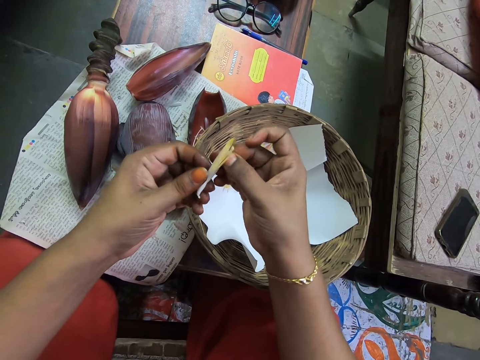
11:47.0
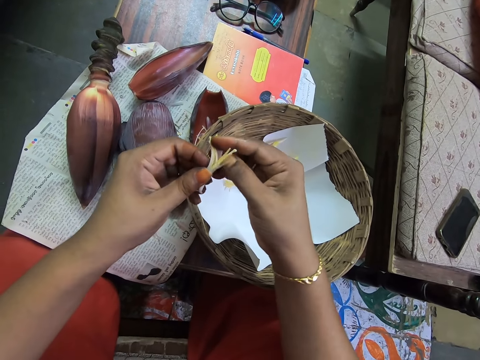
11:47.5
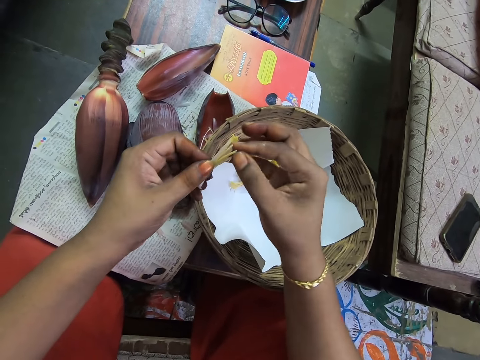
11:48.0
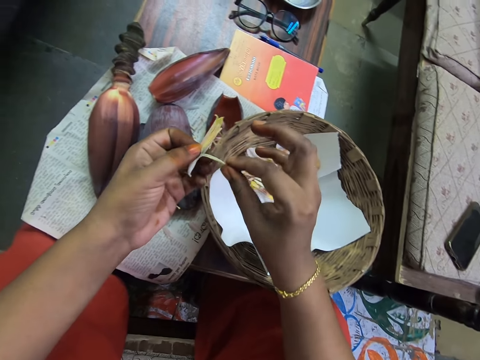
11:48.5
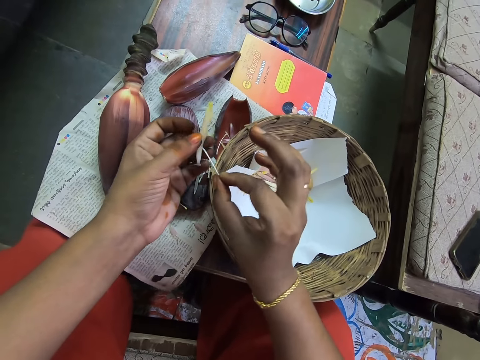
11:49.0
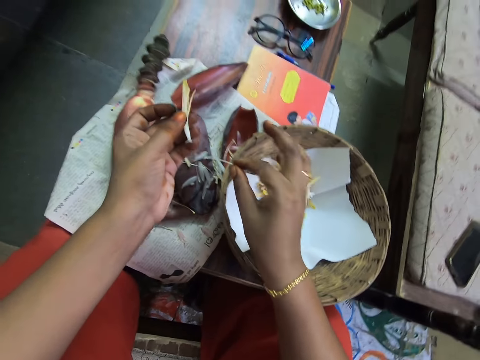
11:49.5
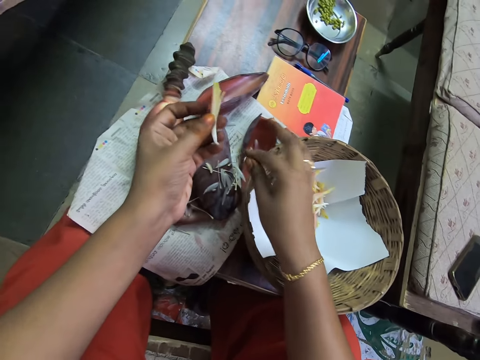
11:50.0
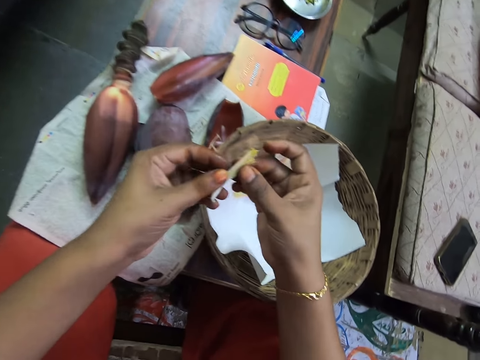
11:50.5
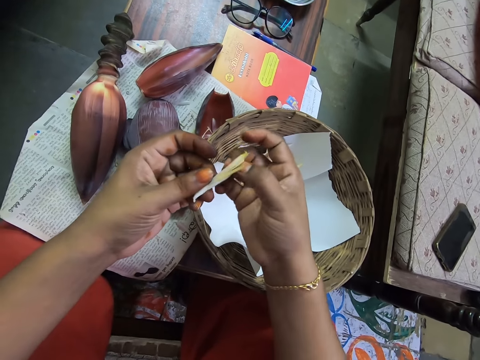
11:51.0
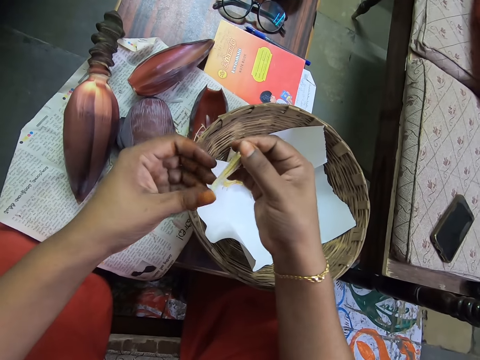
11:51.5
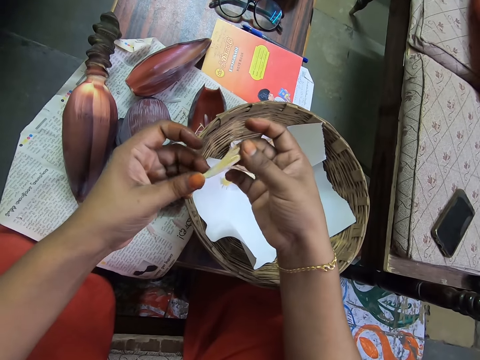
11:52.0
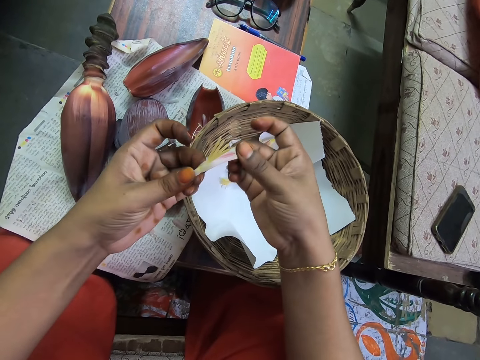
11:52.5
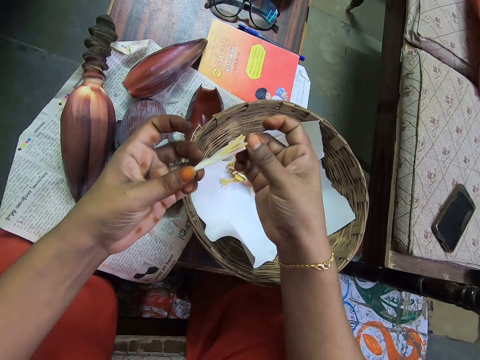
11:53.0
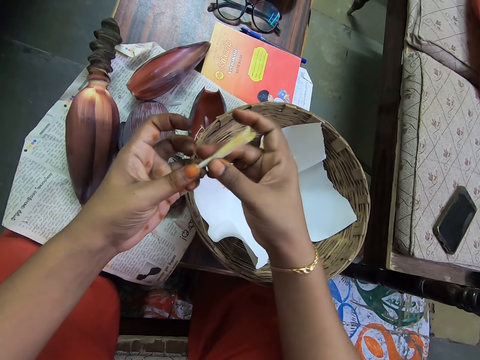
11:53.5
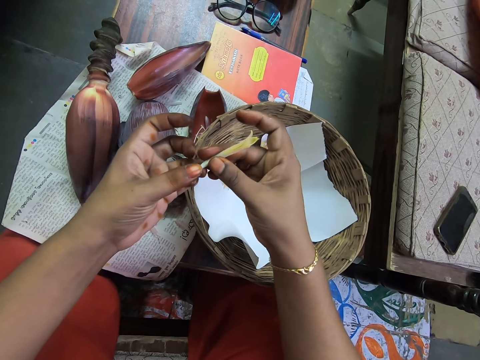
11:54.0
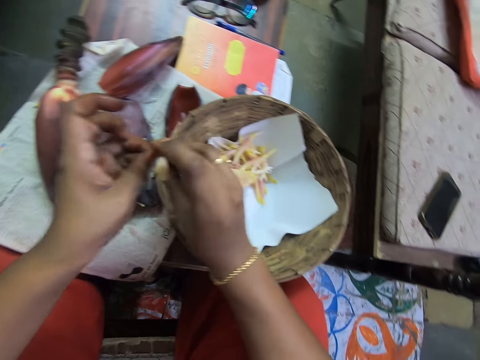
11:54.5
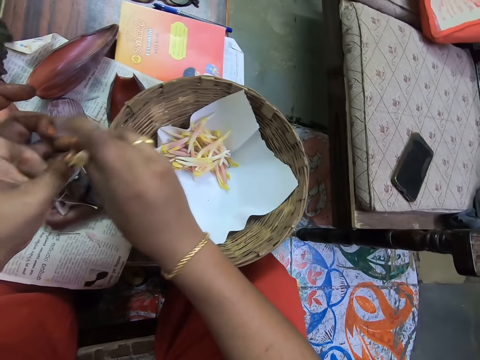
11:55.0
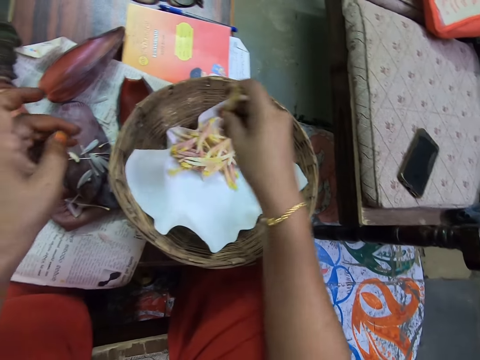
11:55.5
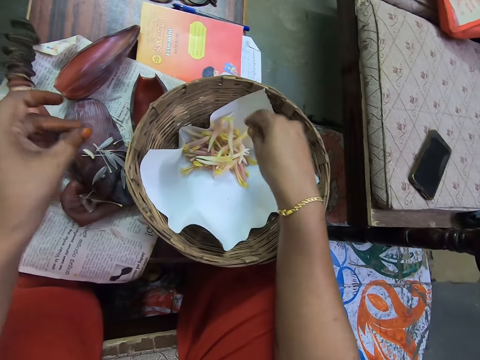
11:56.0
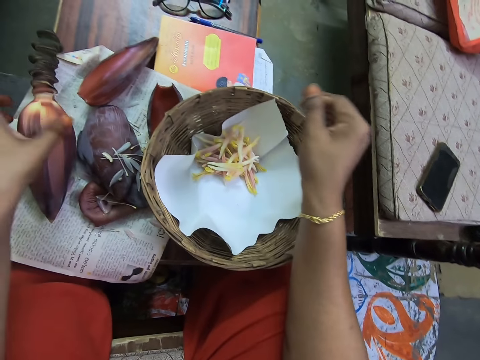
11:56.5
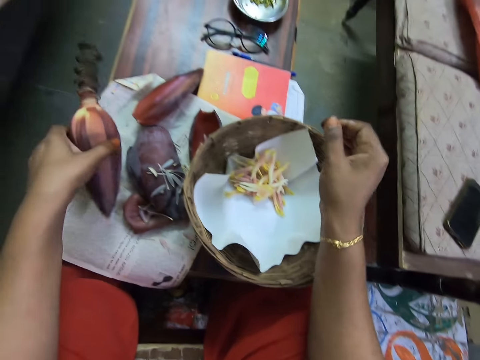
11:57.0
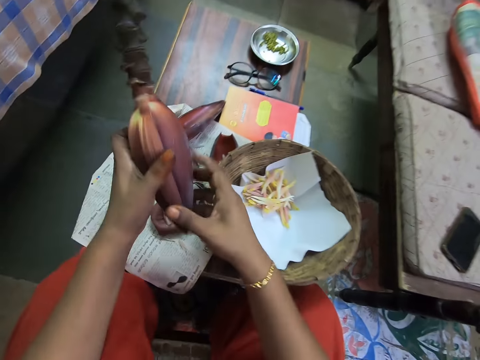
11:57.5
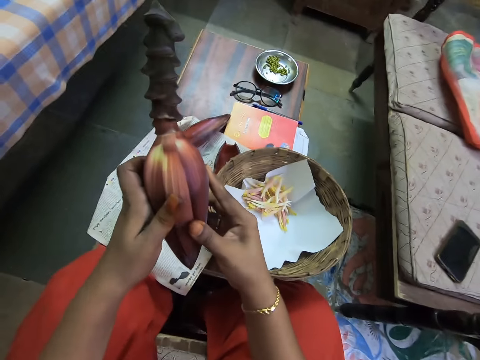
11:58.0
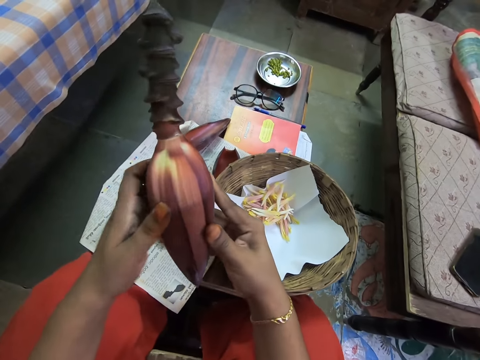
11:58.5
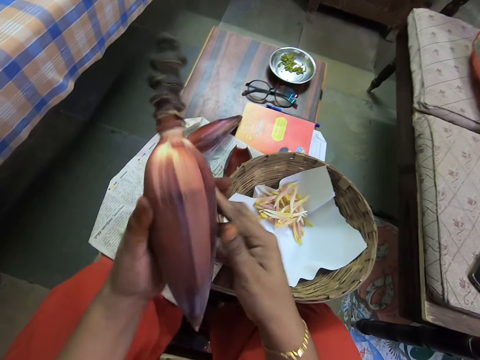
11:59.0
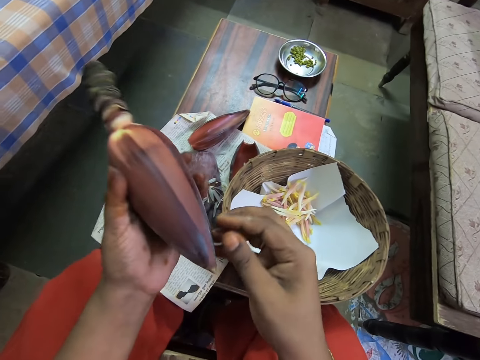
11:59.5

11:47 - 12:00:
The camera wearer removes the banana flower tepals. They place the banana flower petals on the table. They hold the flower on the hand. They cut the stalk of the flower with the hand. They remove the banana flower tepals. They place the banana flower bud in the bamboo basket. They take the banana flower.

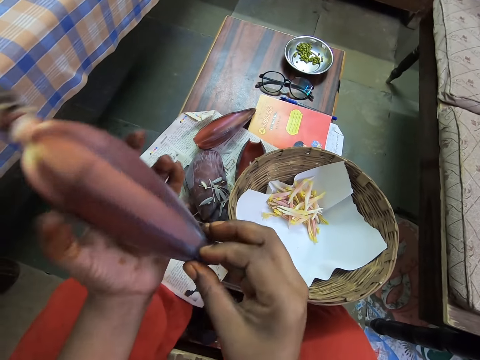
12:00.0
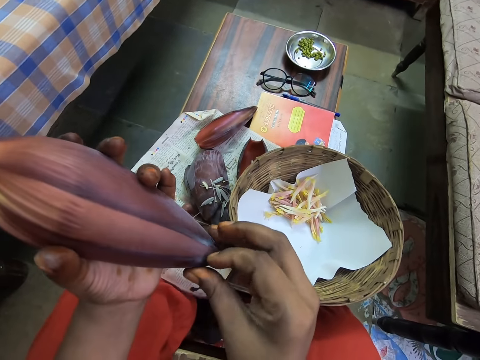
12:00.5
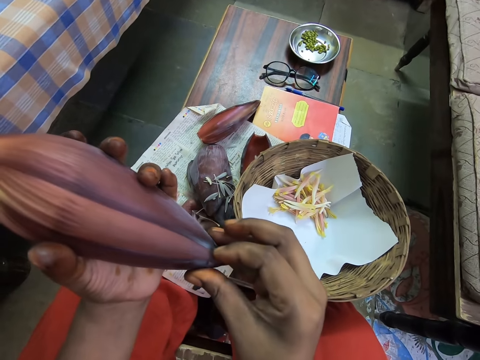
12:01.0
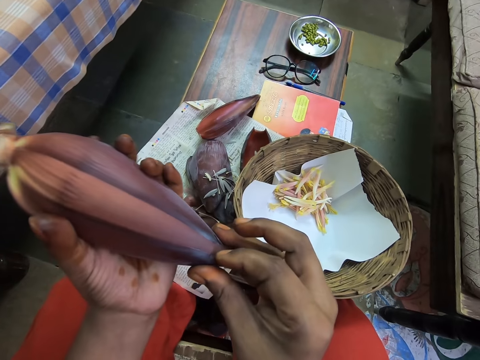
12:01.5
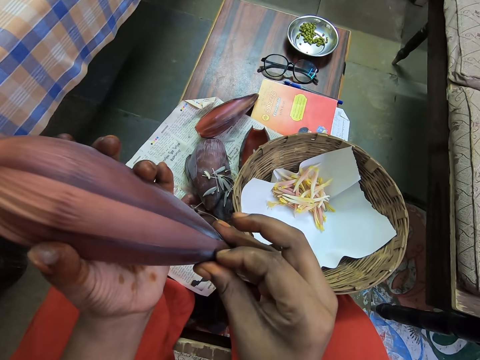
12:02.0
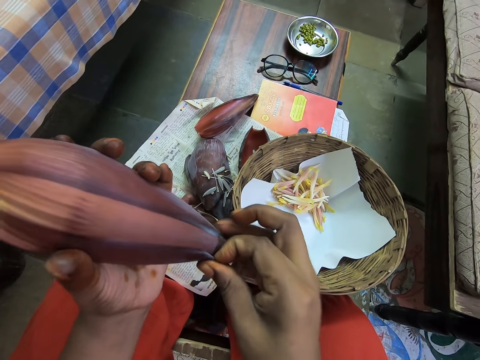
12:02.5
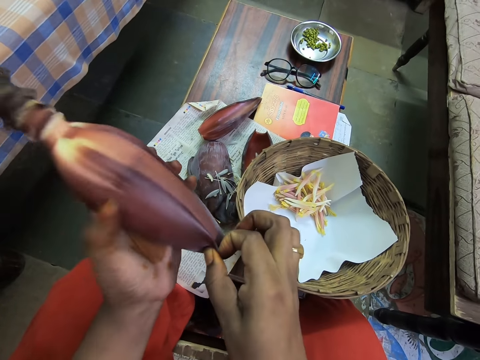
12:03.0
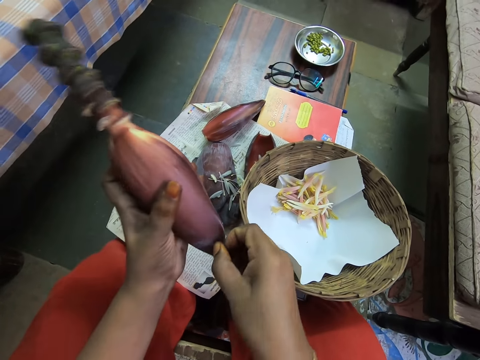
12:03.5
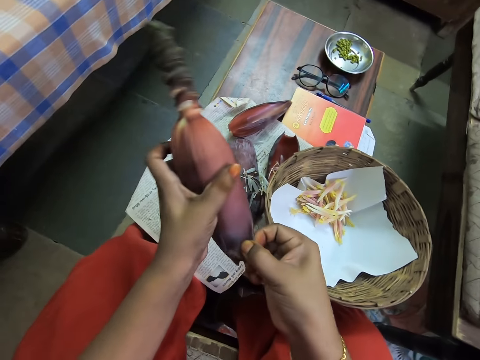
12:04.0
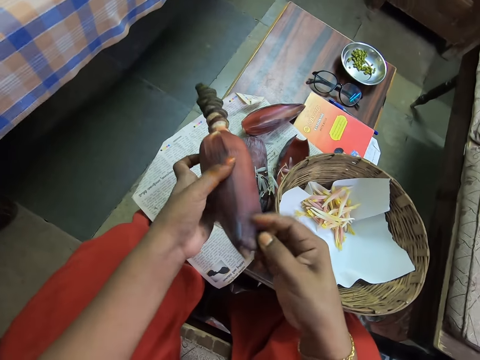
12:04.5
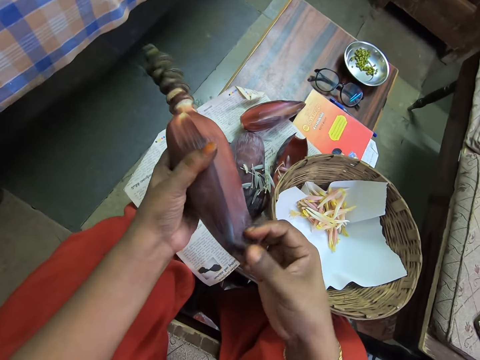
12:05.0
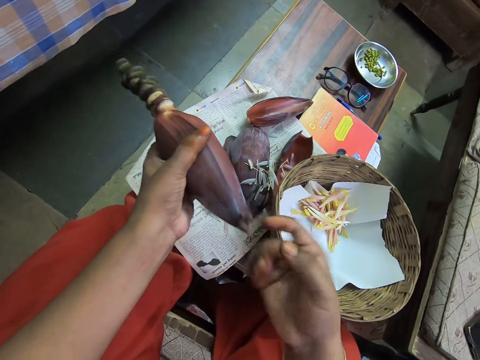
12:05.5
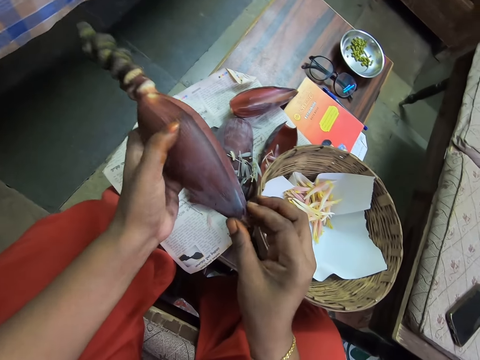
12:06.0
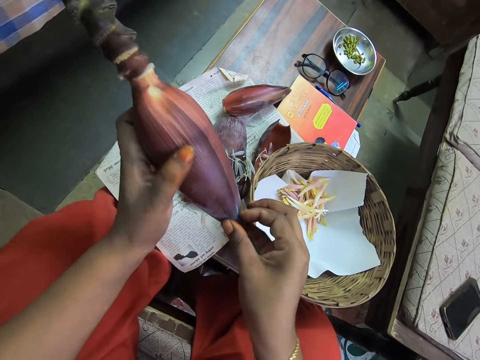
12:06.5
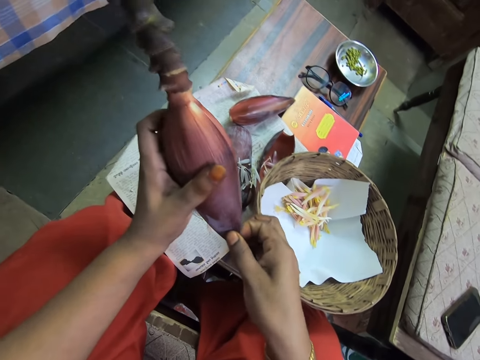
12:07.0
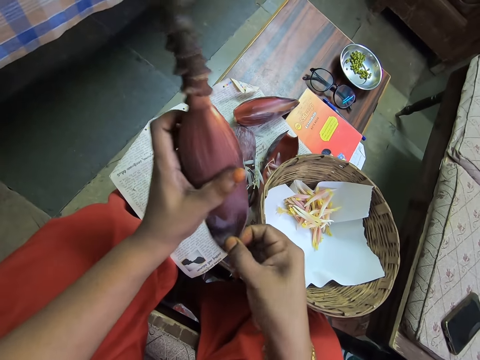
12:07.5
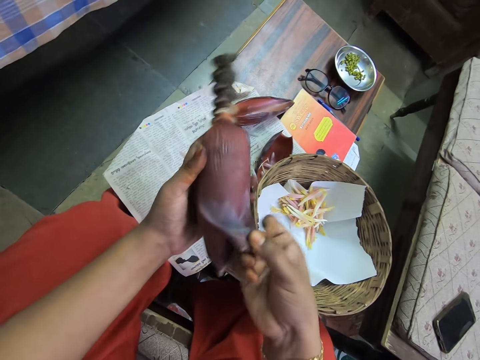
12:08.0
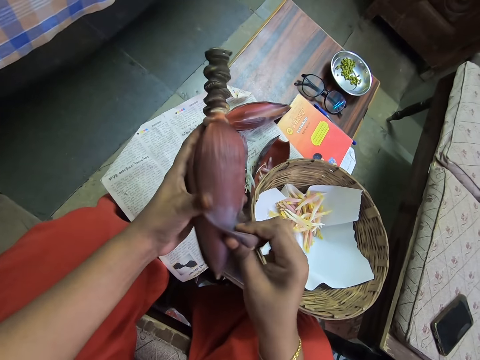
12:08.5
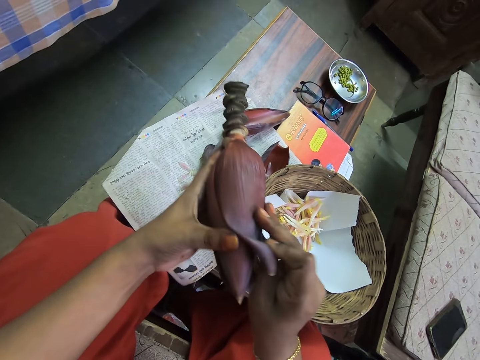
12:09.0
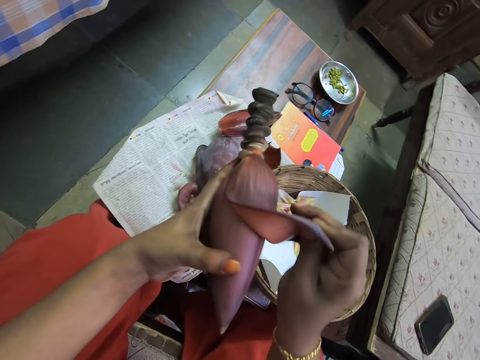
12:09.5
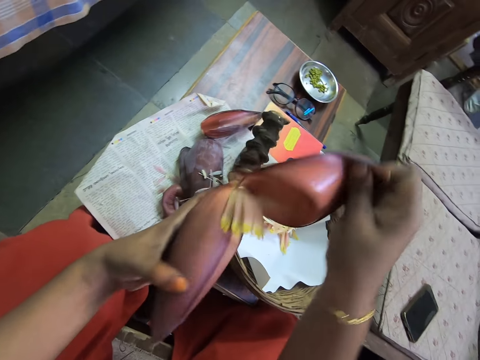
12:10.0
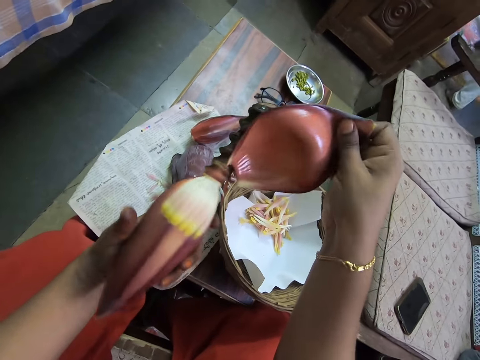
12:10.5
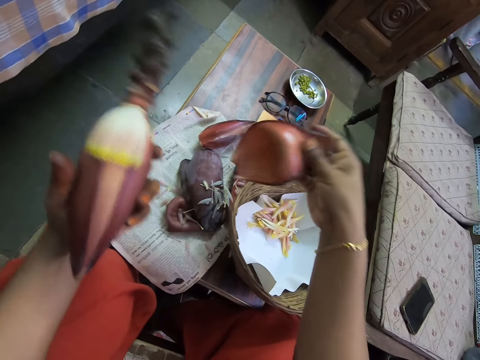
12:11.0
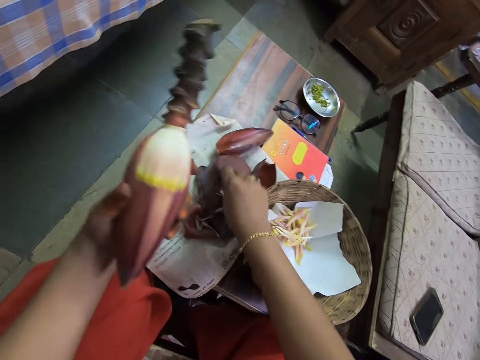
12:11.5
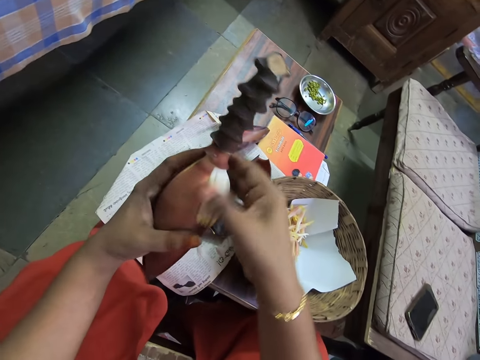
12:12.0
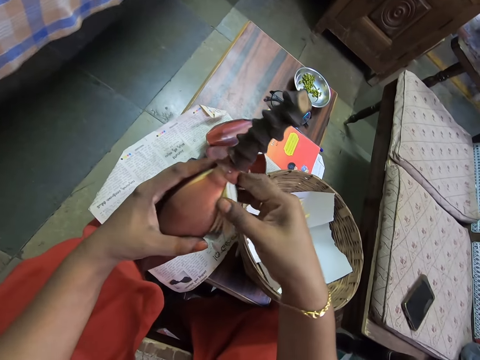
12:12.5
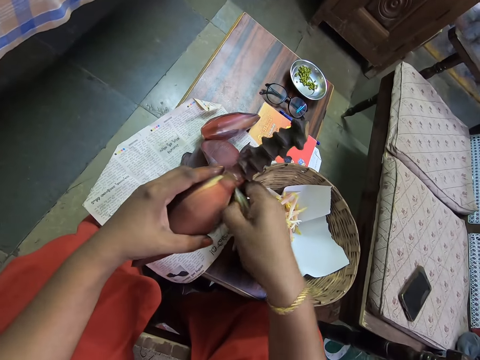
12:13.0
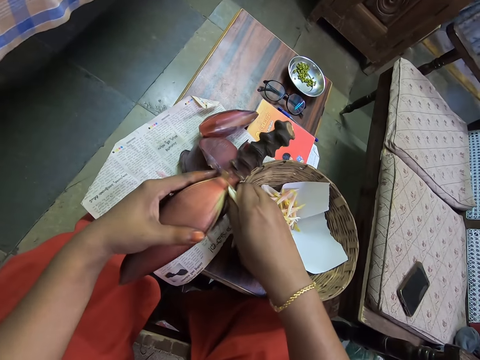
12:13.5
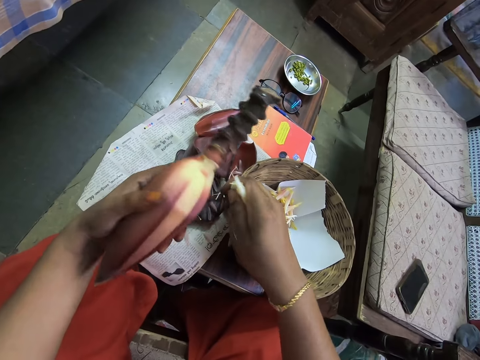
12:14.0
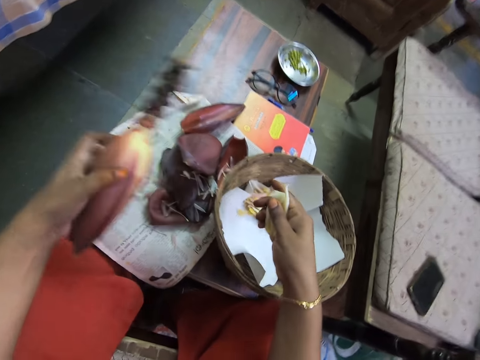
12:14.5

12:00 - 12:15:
The camera wearer spills the flower. They remove the banana flower petal. They place the banana flower petal on the table. They spill the flower. They remove the banana flower buds.
